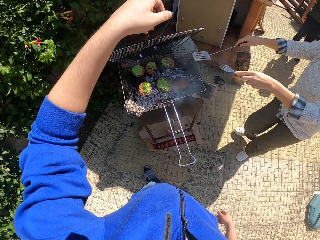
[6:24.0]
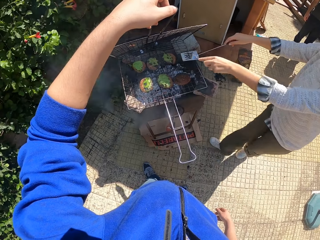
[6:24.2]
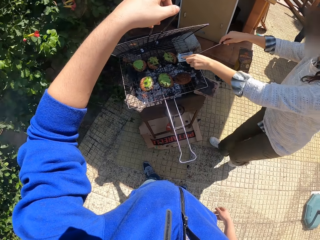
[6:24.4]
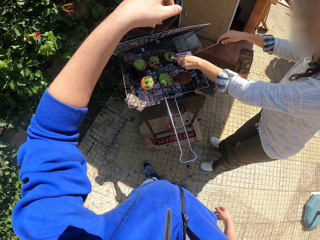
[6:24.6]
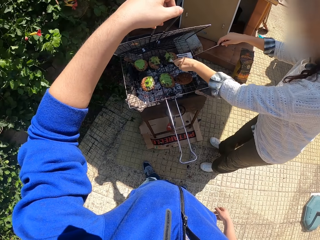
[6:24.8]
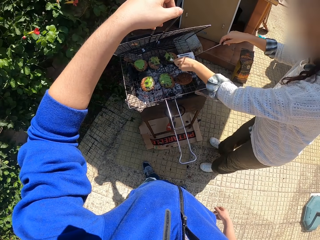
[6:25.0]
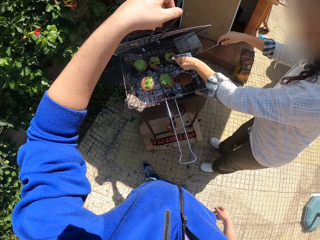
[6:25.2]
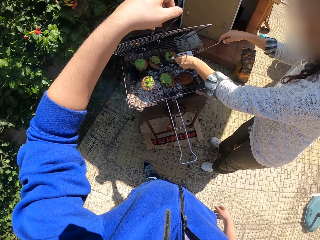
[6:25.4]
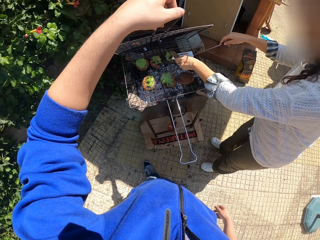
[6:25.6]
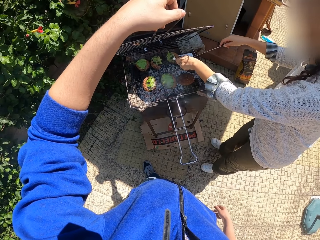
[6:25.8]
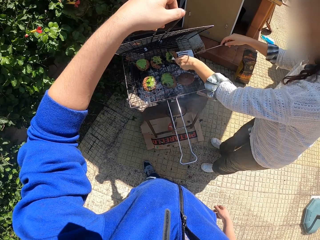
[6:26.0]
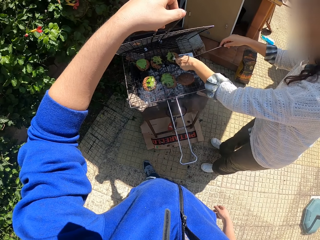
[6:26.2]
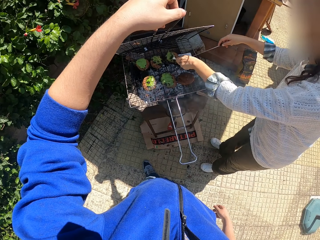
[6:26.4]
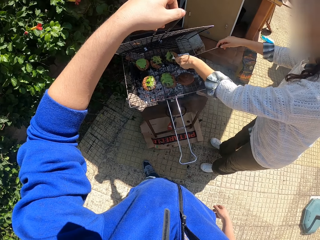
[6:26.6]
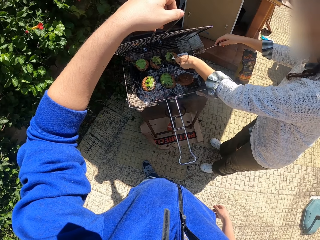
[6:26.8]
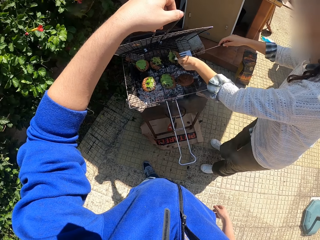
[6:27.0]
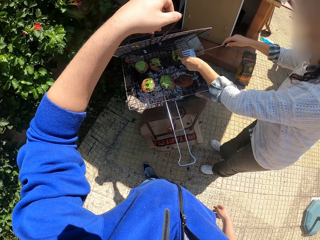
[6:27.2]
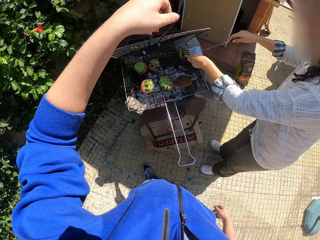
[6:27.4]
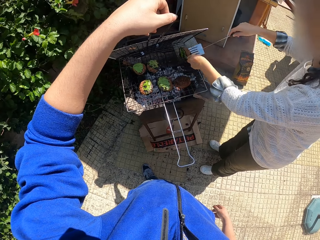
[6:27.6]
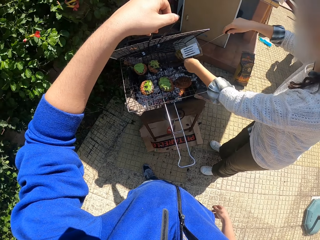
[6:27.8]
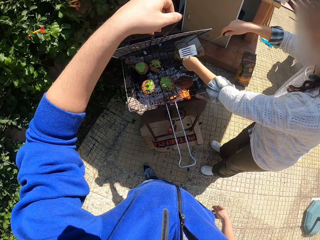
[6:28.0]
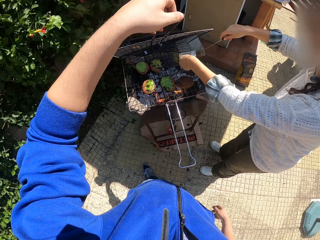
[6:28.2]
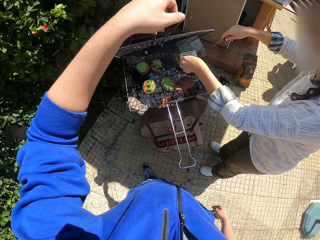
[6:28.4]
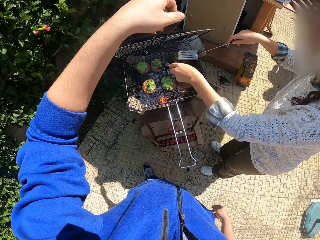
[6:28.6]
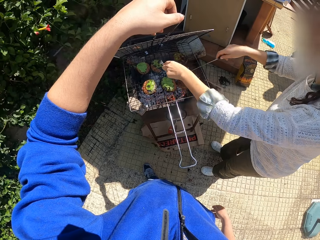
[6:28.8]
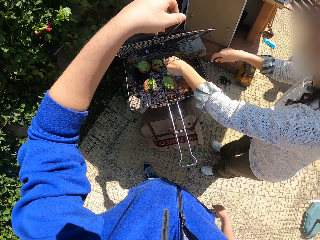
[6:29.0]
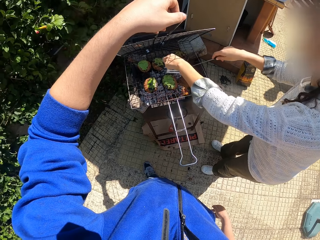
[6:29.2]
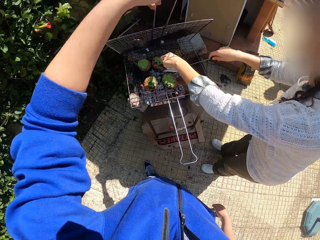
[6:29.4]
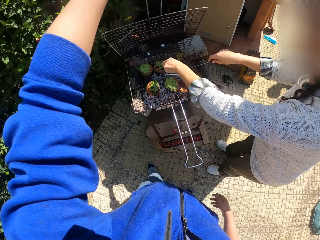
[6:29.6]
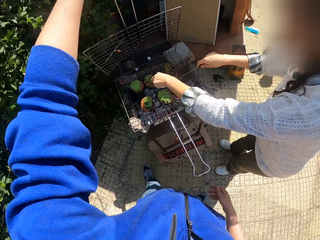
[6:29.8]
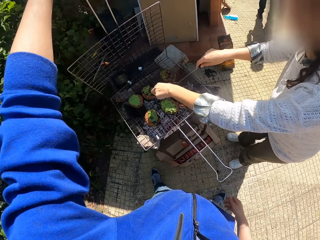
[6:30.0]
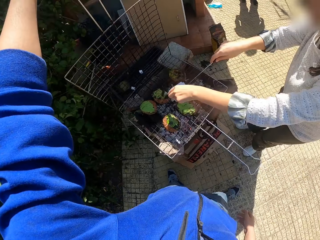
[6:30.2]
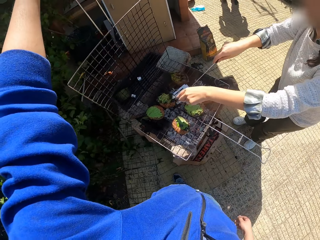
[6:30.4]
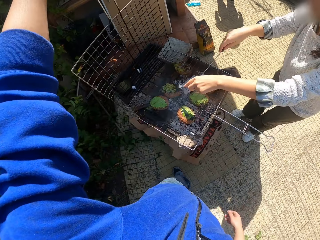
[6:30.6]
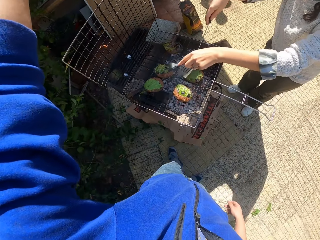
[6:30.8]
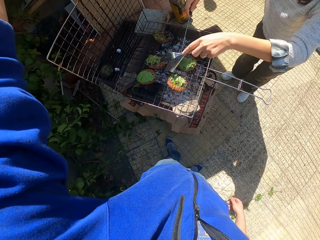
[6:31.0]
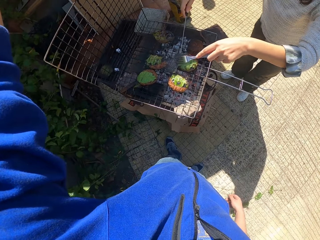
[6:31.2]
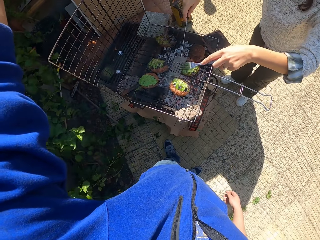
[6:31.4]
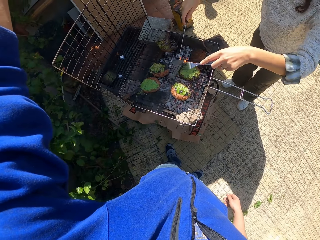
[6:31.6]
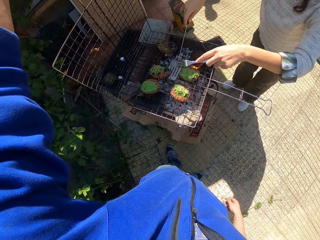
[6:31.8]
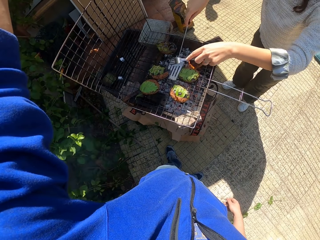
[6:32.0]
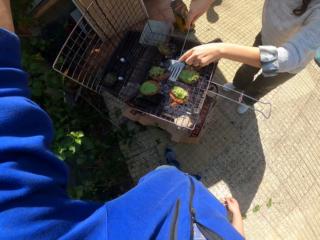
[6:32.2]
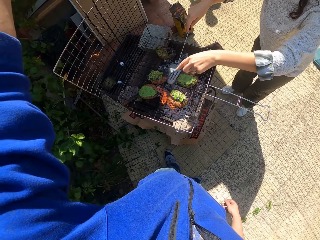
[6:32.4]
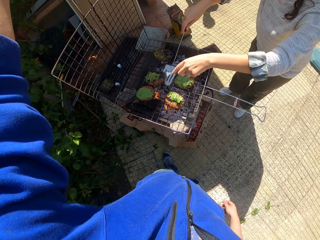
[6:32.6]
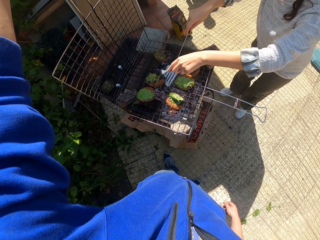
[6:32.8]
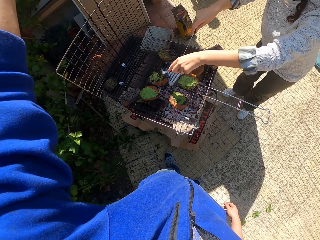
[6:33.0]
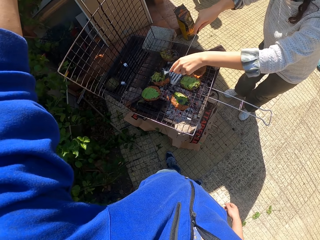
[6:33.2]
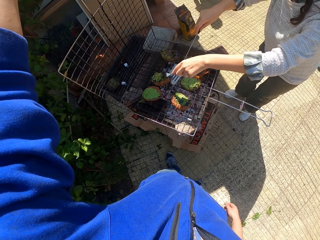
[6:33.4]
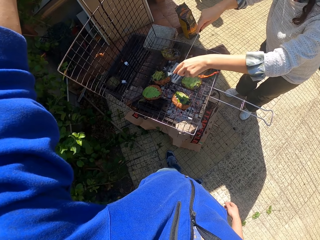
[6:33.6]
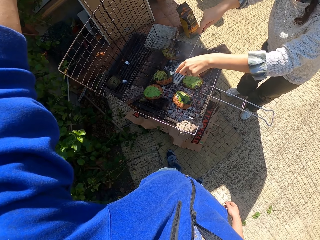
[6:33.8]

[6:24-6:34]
A woman turns the meat on the grill with the fork and spatula in both hands, and adjusts a meat roll on a griller. The camera wearer looks around a verandah. He opens the grill further with the handle in his left hand. The woman flips the meat roll on the griller.

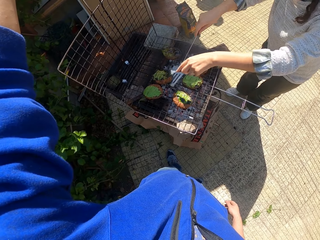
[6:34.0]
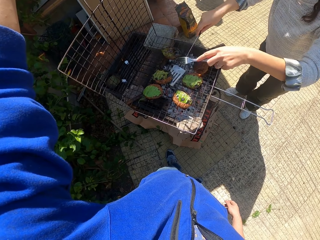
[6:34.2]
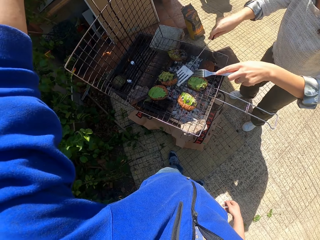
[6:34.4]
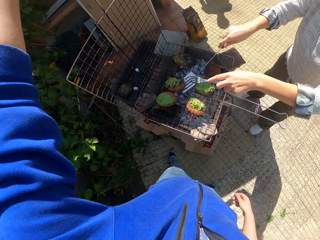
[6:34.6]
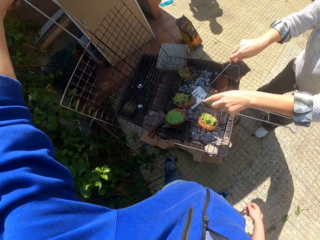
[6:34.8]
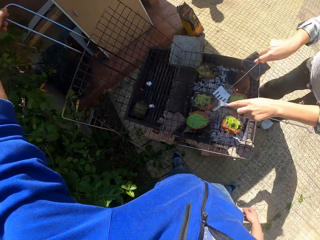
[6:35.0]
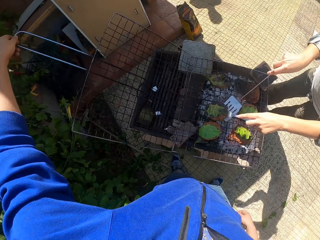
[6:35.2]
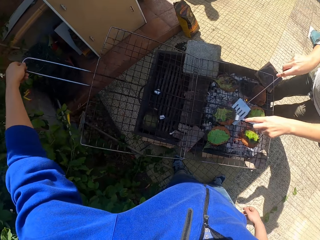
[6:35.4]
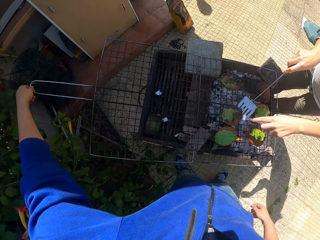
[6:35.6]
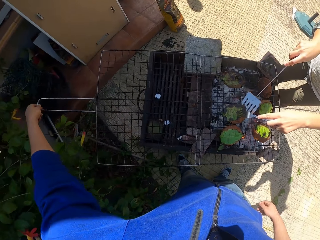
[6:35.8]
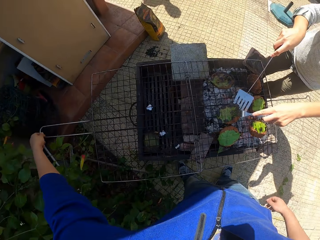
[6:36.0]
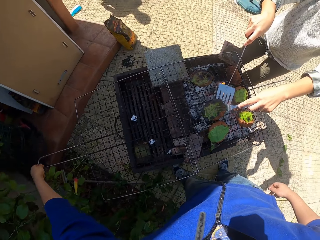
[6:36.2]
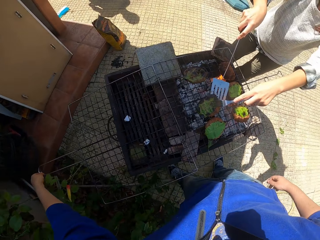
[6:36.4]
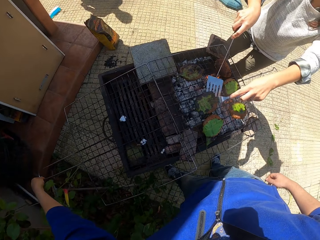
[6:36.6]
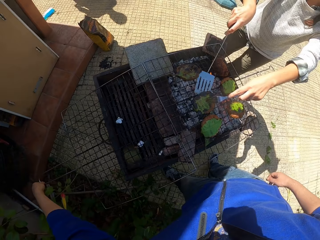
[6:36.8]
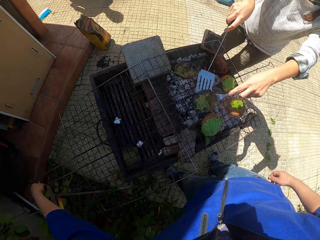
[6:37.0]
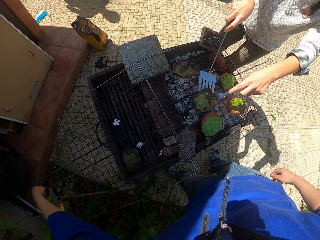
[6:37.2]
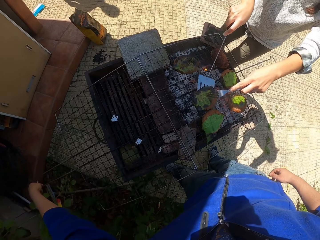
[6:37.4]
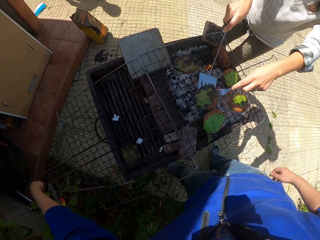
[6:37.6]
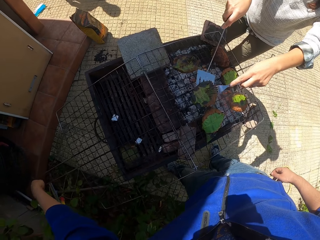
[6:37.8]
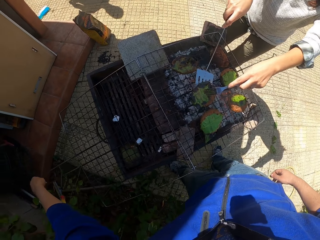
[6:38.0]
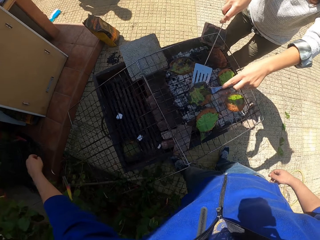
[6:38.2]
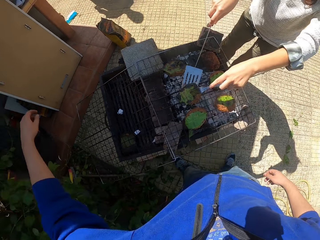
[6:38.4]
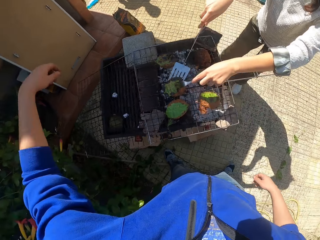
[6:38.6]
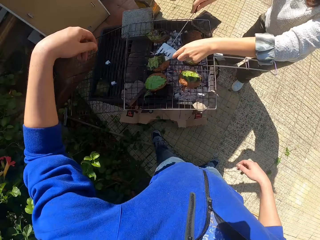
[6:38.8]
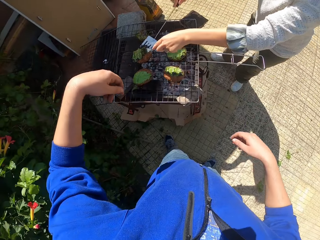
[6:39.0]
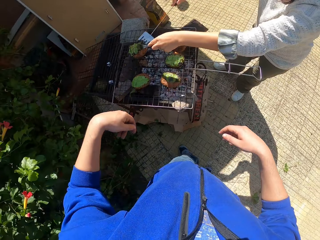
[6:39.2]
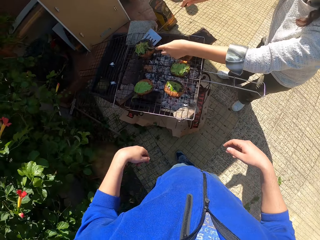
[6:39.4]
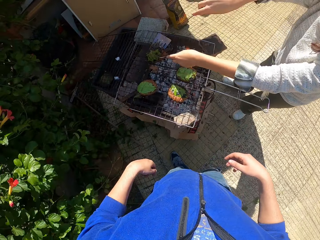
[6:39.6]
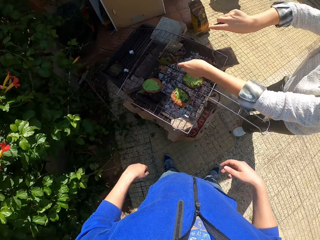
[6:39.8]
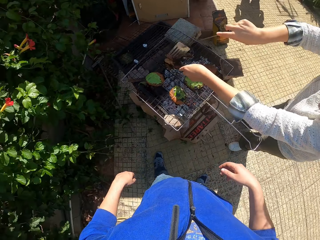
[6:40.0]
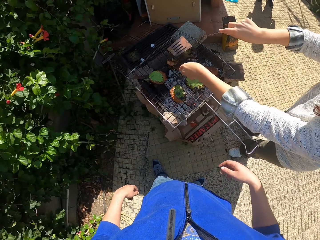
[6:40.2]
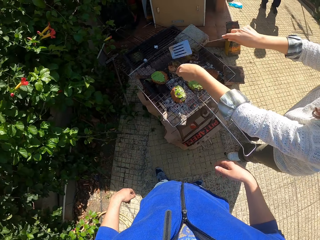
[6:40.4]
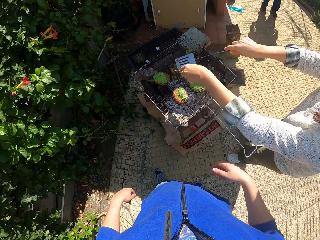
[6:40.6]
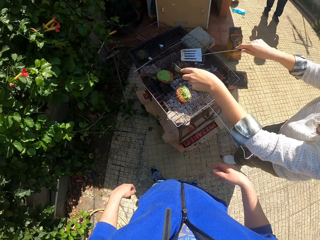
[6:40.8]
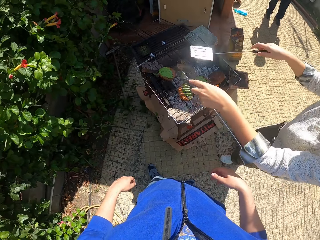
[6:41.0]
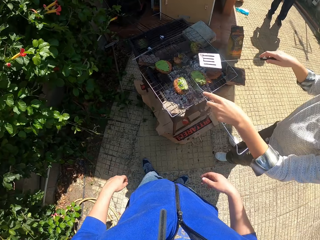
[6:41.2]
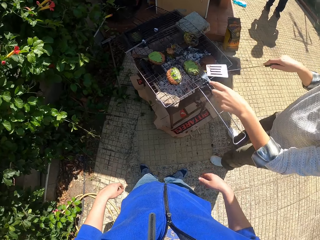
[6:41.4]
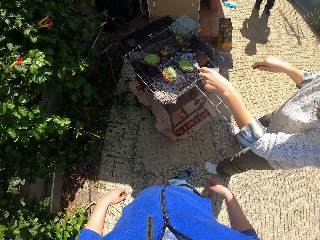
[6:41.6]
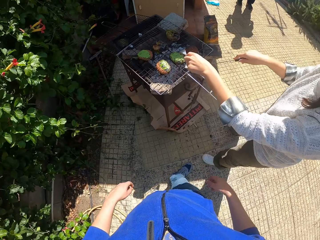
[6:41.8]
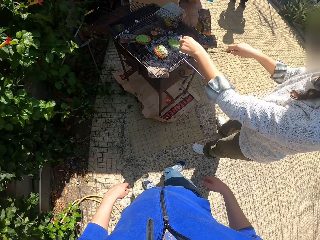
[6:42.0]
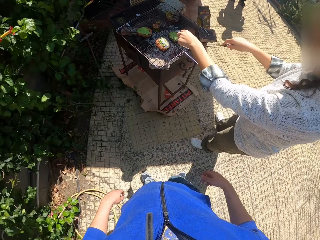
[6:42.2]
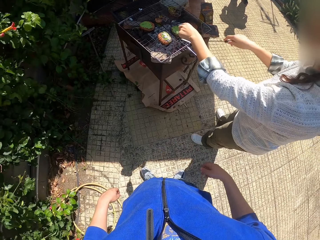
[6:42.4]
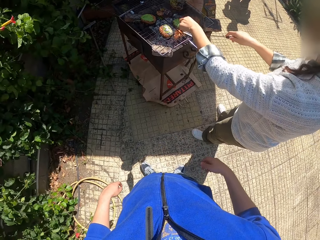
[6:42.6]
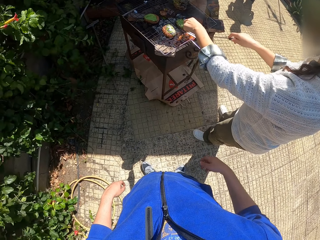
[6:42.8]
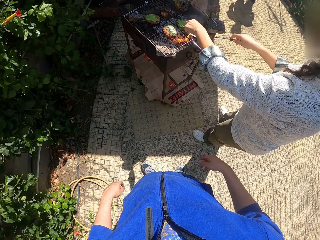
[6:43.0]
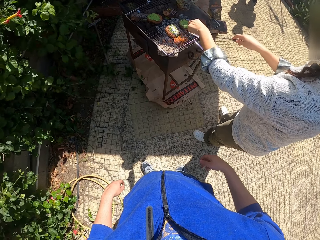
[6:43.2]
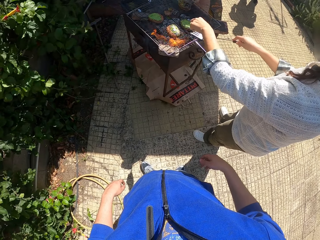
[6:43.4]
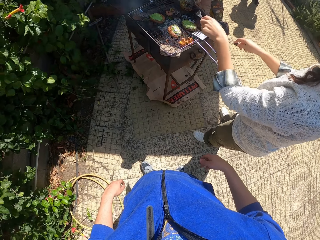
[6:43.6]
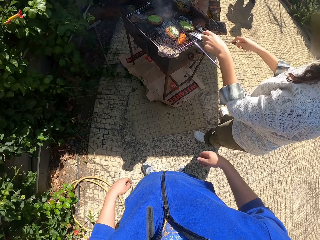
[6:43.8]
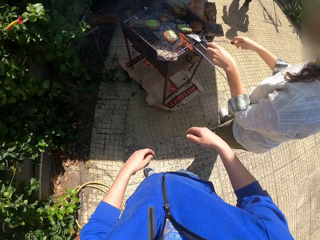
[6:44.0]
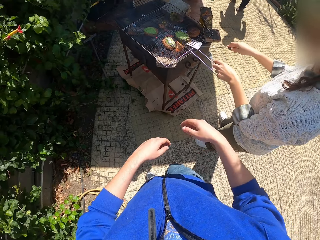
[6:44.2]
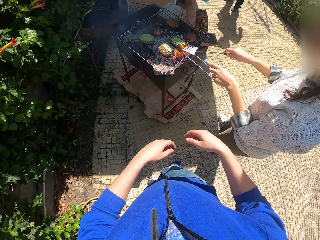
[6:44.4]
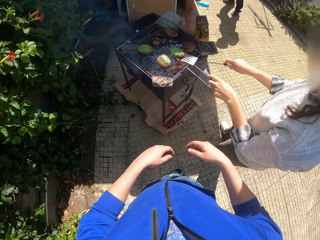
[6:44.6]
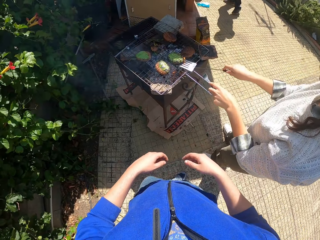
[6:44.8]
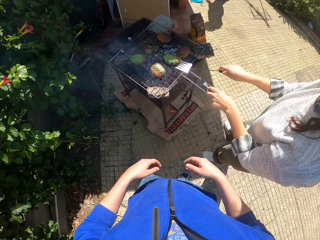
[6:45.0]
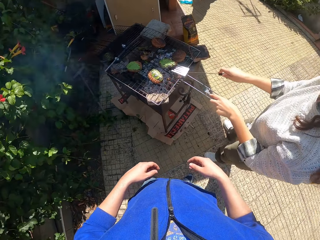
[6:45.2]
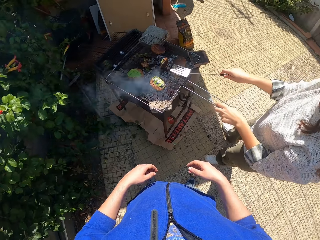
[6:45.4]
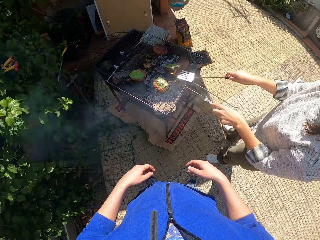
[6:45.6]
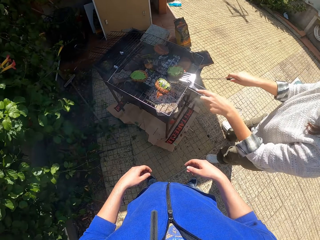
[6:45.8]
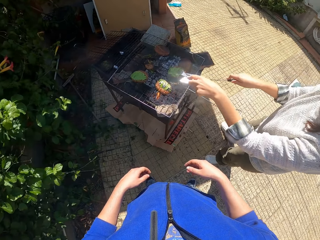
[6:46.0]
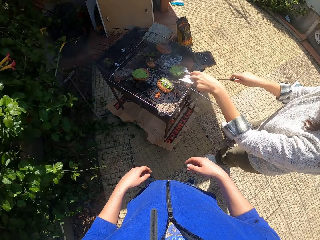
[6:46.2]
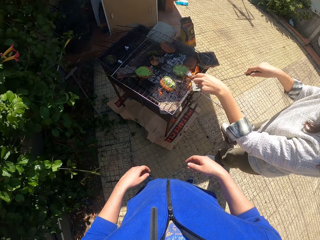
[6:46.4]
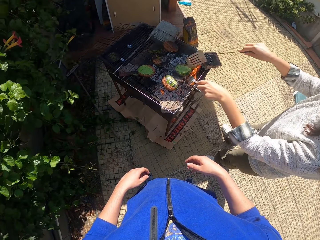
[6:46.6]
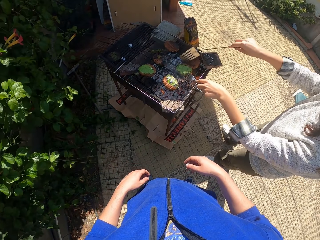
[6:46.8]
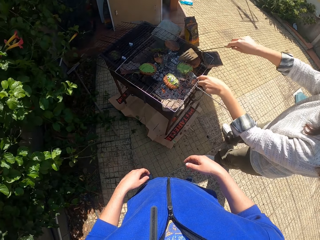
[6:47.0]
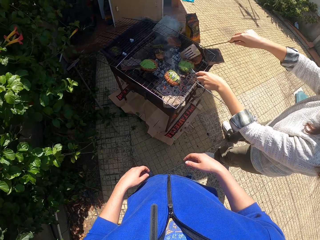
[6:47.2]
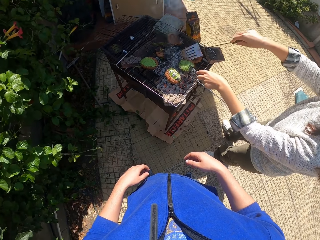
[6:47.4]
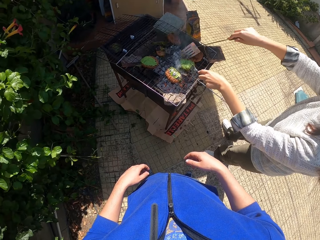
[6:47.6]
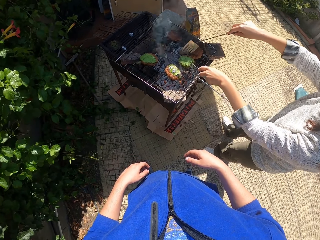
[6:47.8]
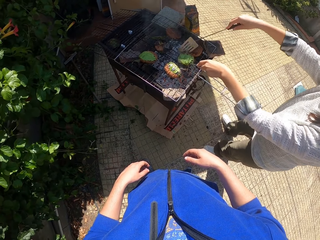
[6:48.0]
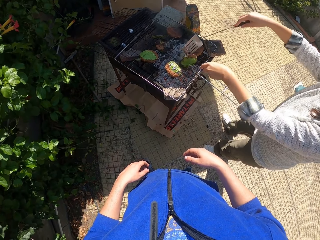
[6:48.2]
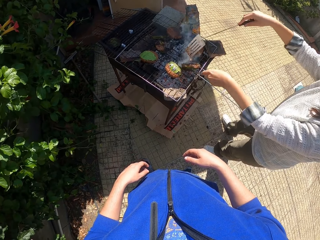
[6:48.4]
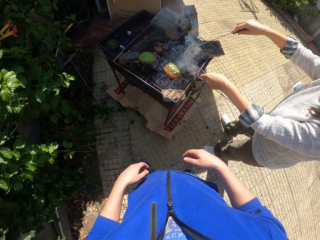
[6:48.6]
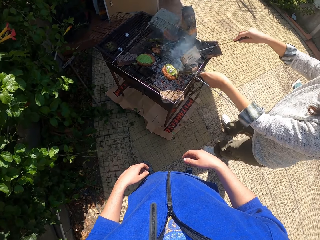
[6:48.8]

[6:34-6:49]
The camera wearer looks around a verandah. A lady flips a meat roll on a griller. The camera wearer releases the grill handle in his left hand. He moves around the verandah. He looks around the verandah. The lady flips the meat roll on the griller. The camera wearer looks around the verandah.
